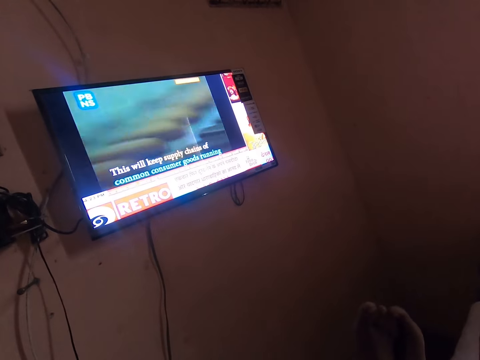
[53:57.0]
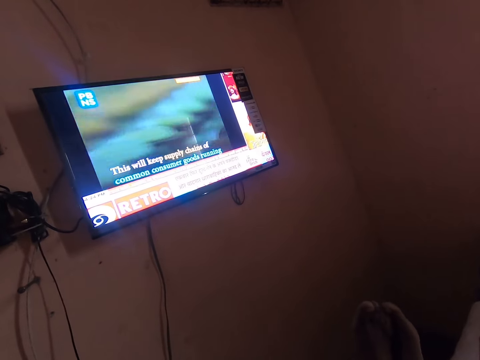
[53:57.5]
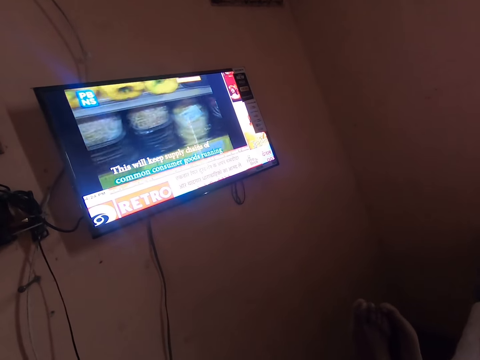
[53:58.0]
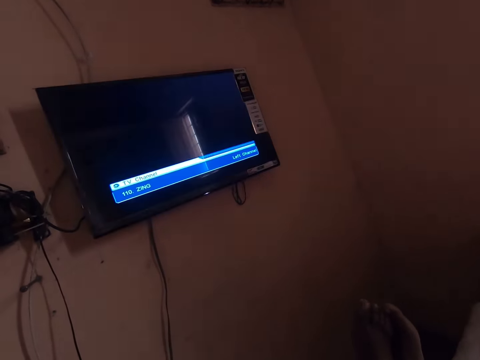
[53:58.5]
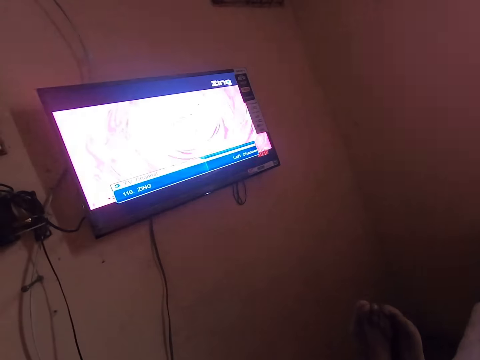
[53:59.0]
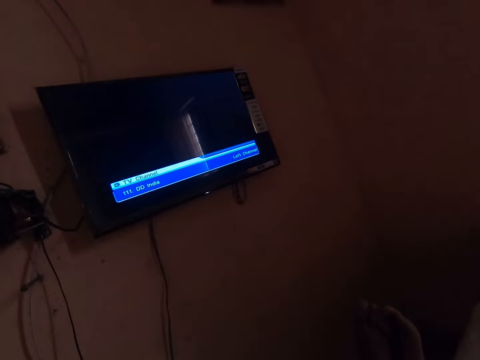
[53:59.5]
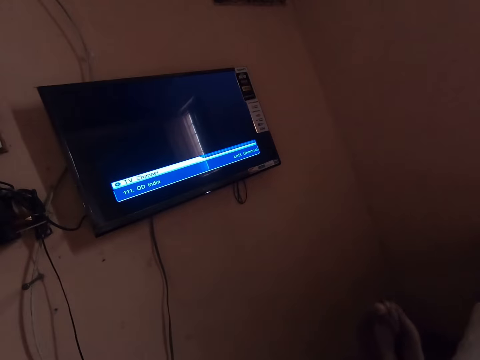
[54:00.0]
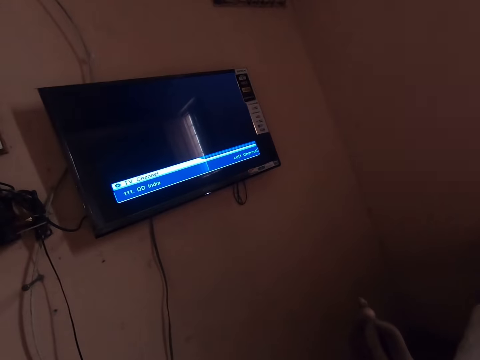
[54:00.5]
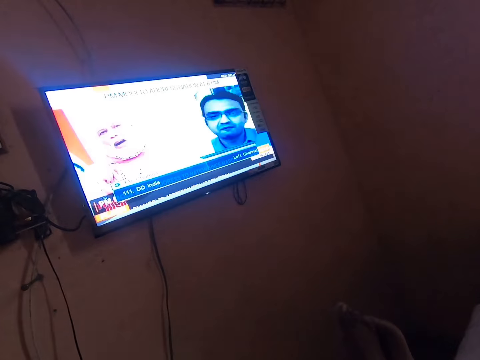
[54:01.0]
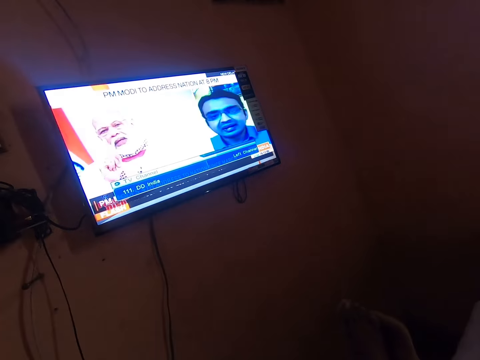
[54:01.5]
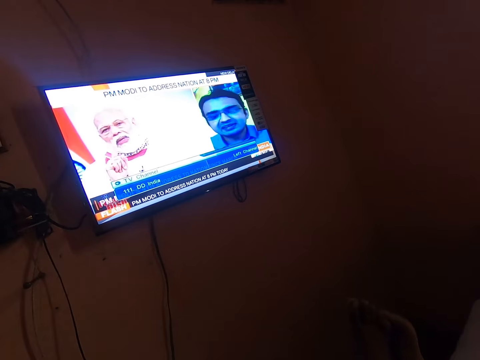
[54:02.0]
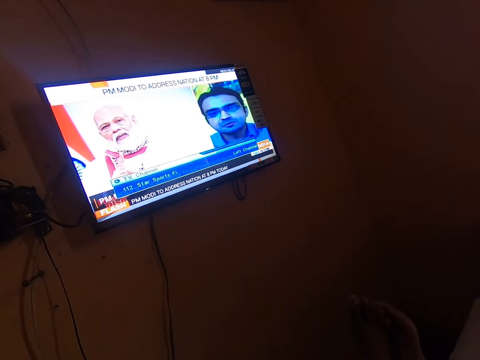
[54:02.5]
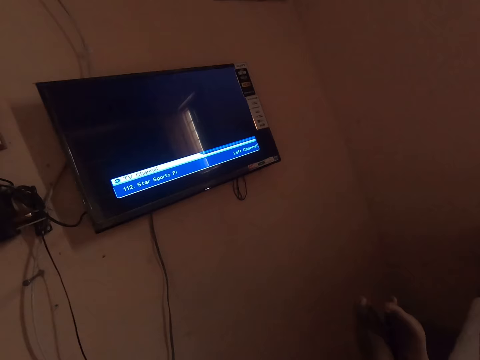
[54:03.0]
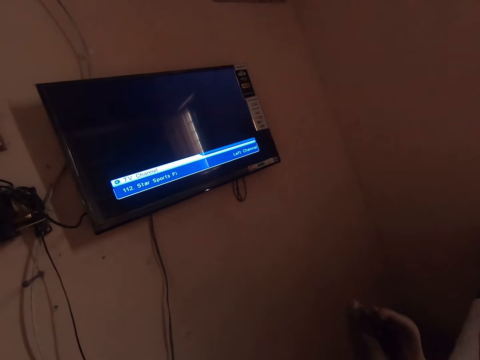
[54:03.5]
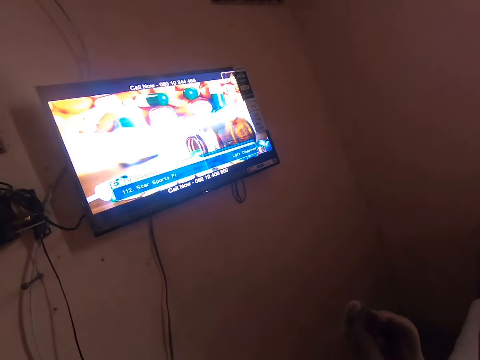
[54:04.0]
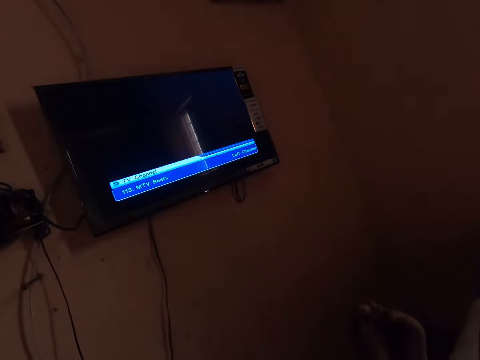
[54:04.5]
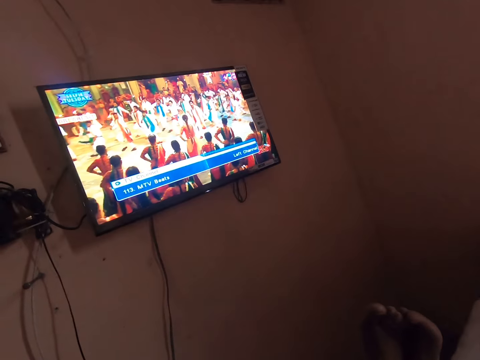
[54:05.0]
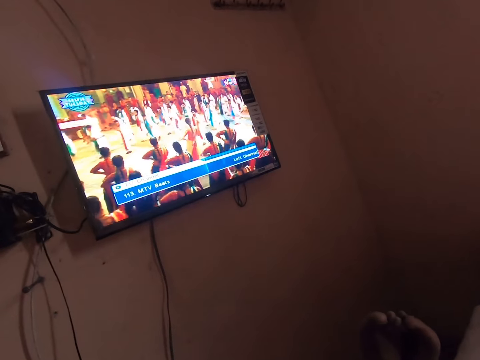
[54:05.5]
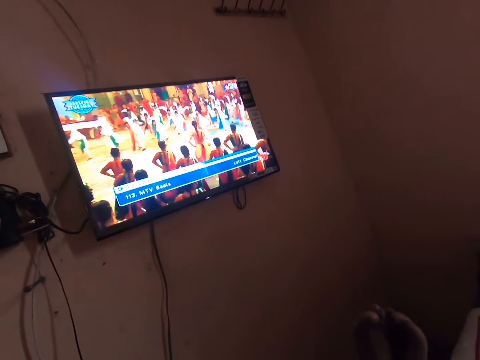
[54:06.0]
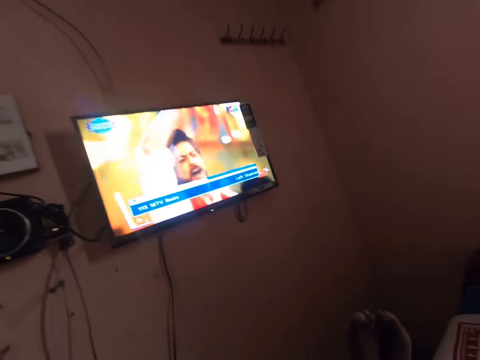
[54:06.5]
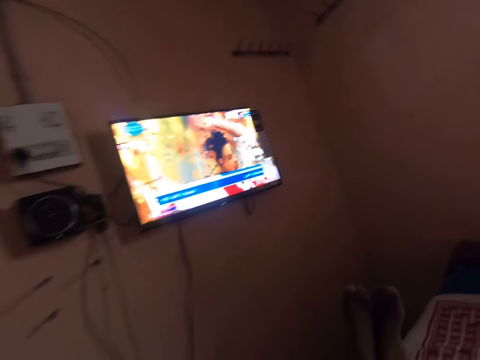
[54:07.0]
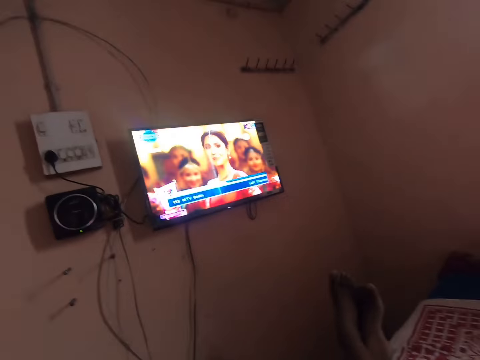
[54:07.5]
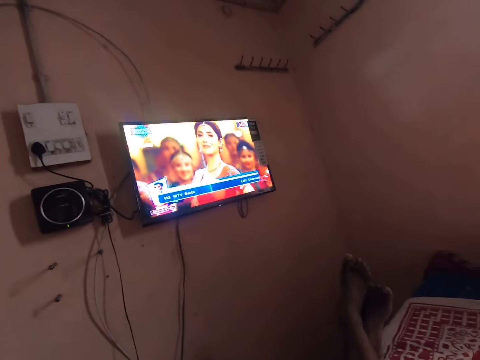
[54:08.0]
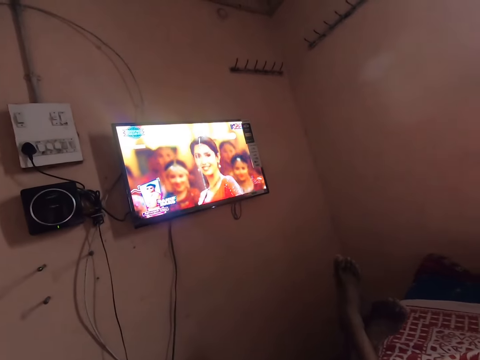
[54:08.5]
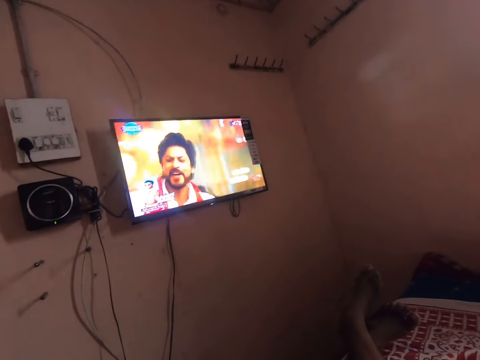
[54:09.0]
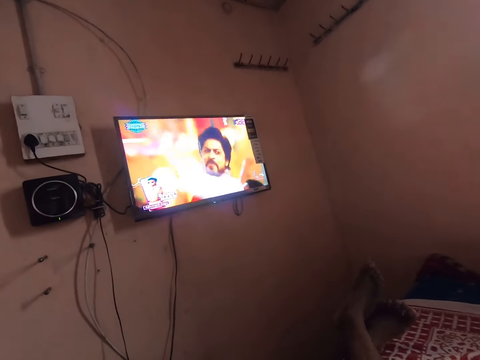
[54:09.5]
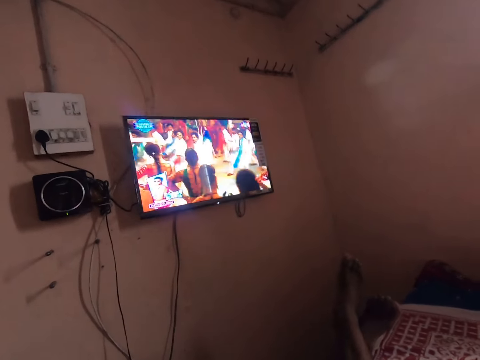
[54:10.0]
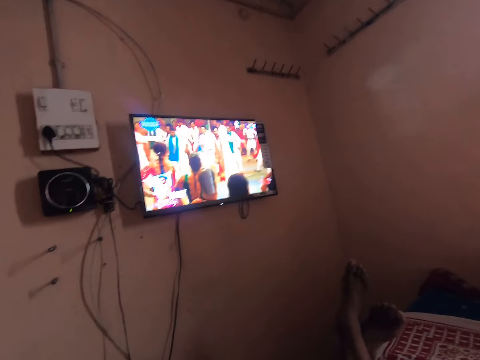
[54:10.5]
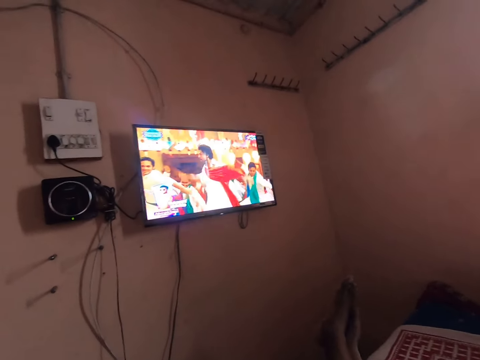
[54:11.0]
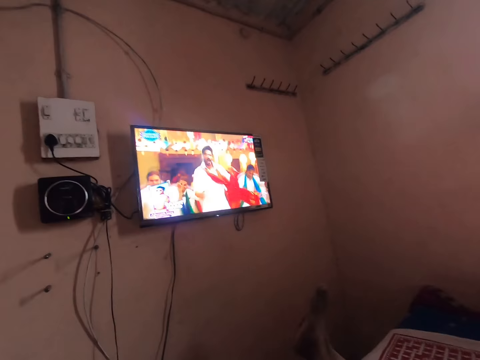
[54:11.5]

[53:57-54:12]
The camera wearer switches the channel. They watch television.

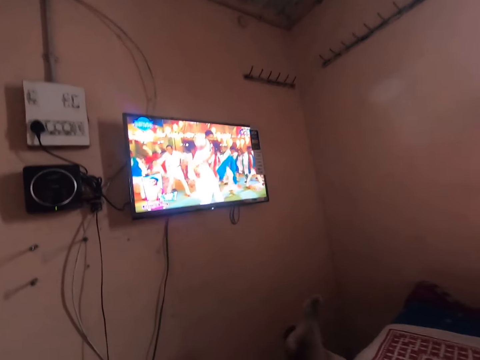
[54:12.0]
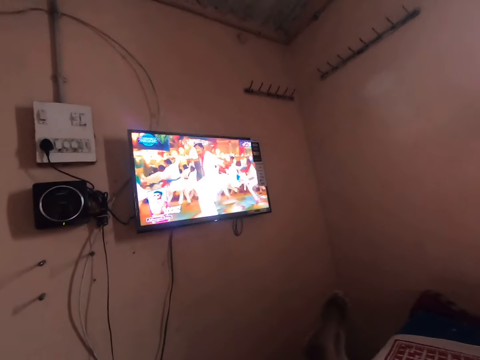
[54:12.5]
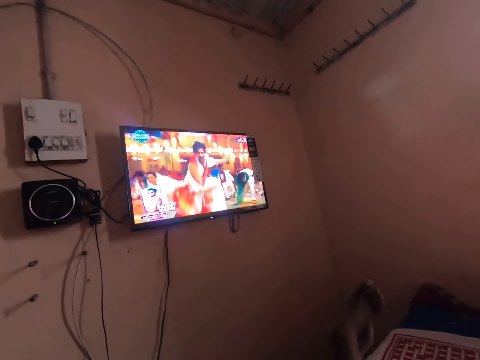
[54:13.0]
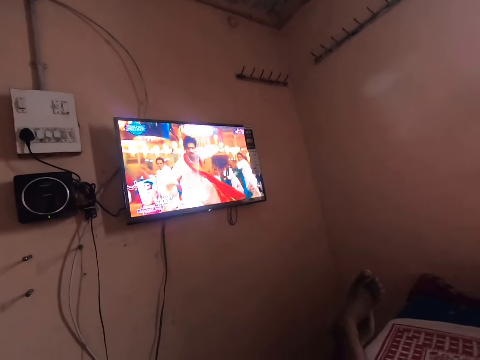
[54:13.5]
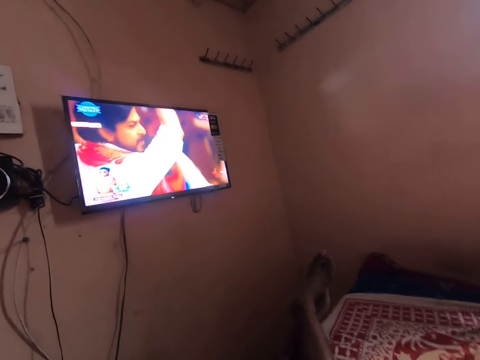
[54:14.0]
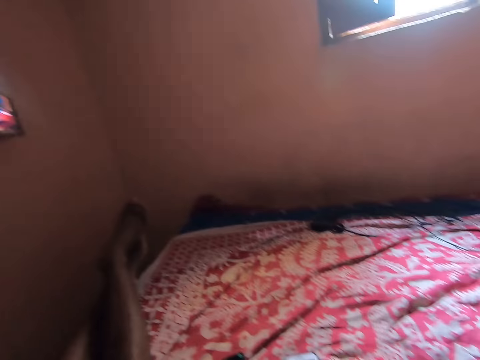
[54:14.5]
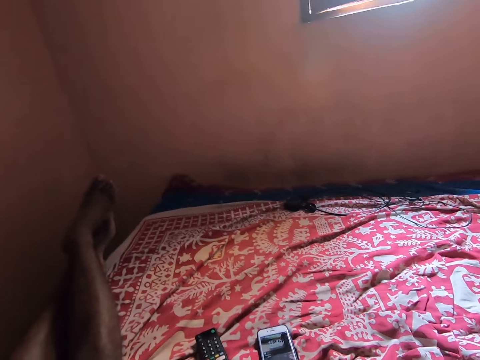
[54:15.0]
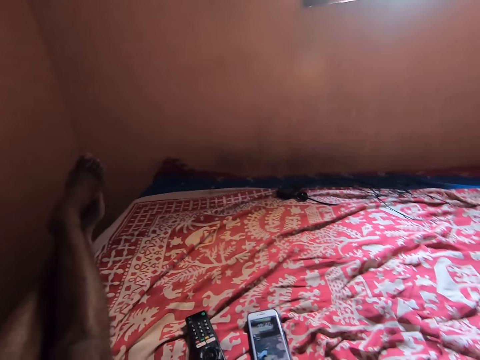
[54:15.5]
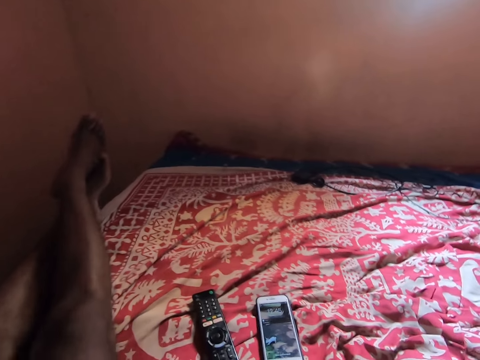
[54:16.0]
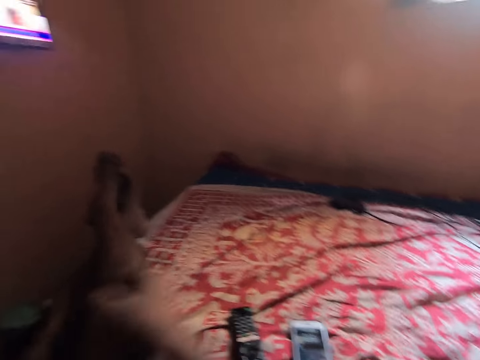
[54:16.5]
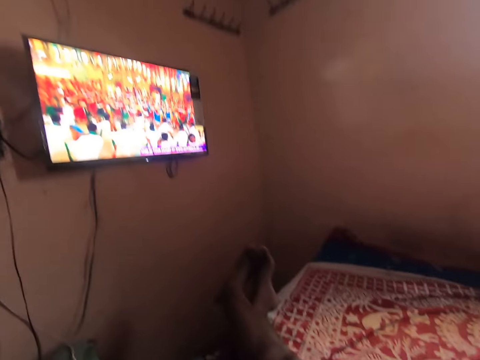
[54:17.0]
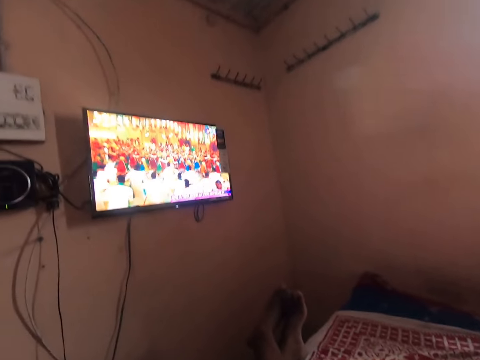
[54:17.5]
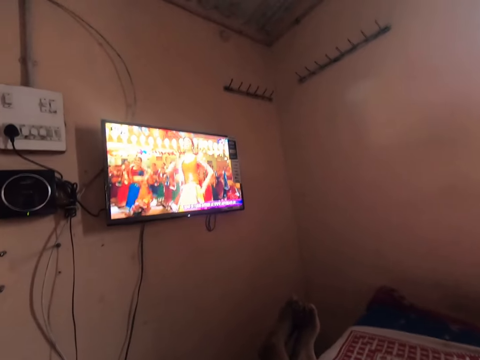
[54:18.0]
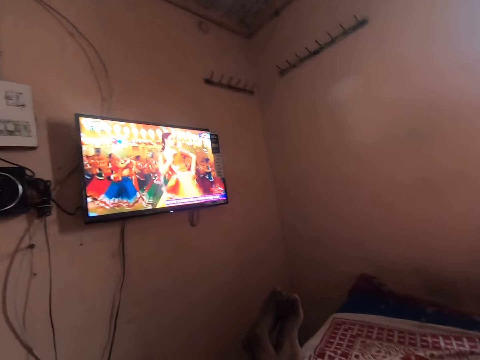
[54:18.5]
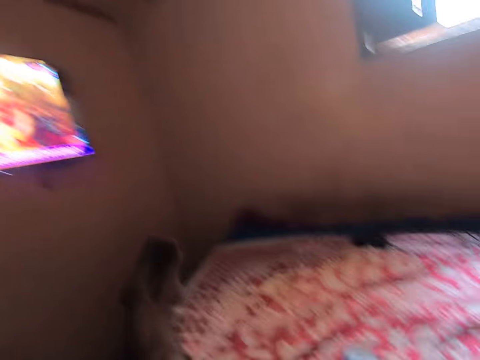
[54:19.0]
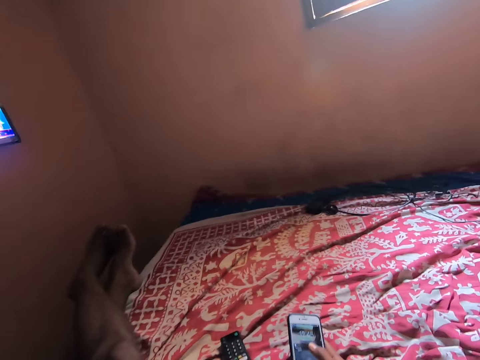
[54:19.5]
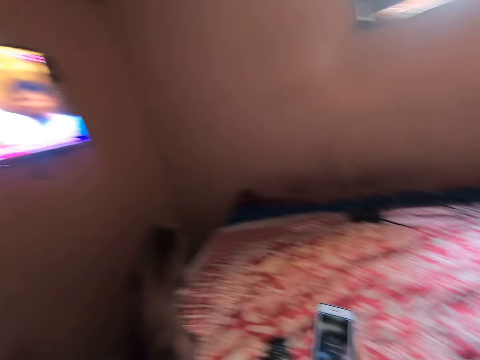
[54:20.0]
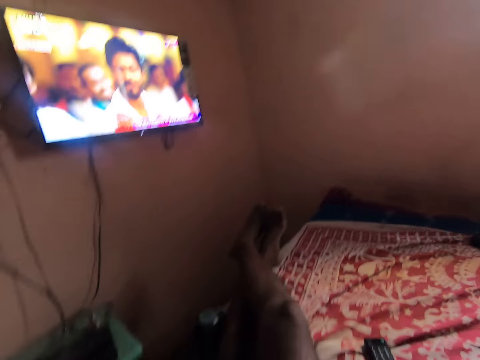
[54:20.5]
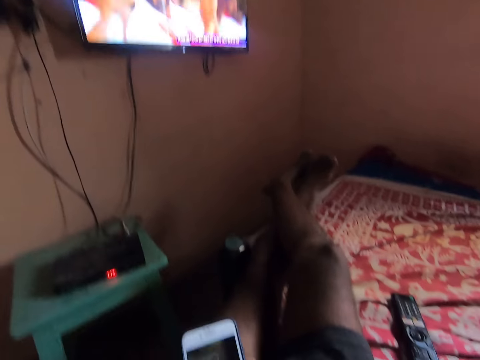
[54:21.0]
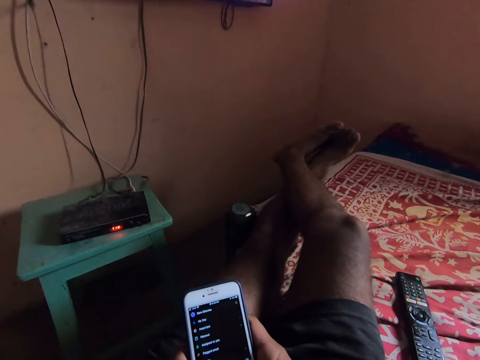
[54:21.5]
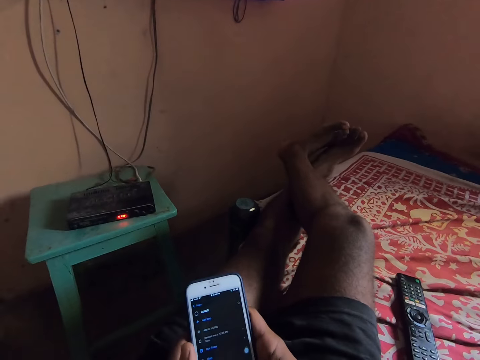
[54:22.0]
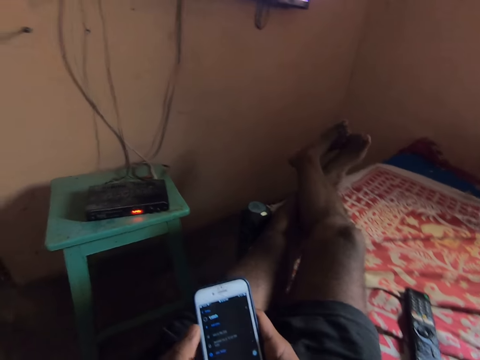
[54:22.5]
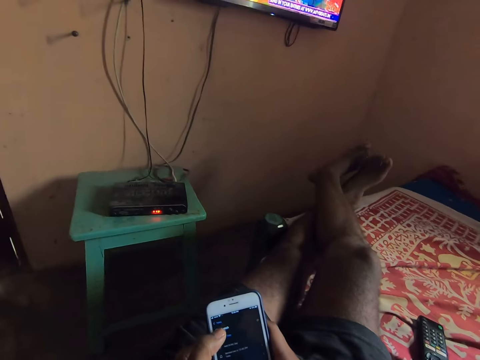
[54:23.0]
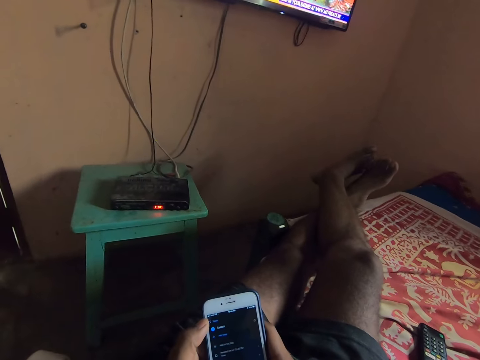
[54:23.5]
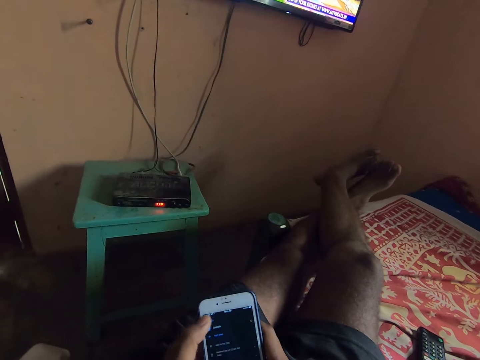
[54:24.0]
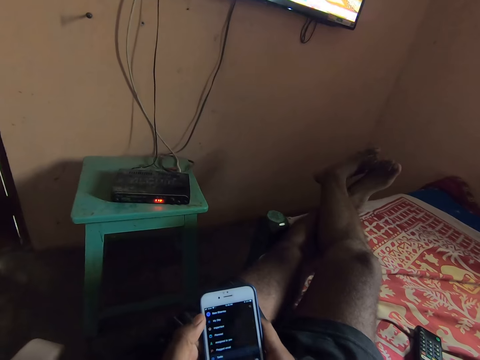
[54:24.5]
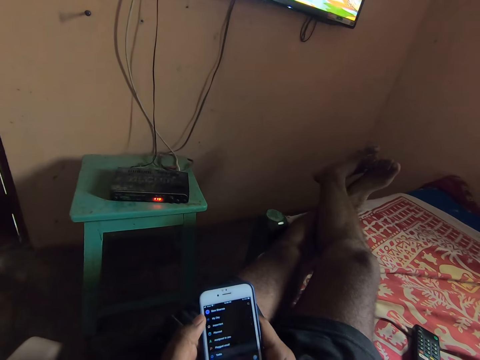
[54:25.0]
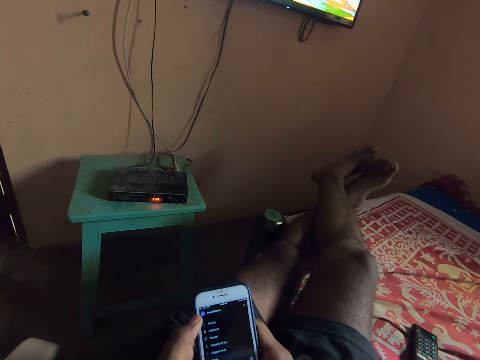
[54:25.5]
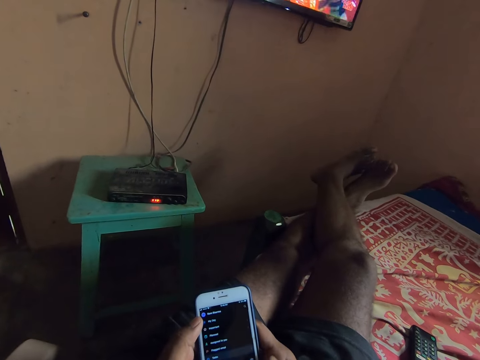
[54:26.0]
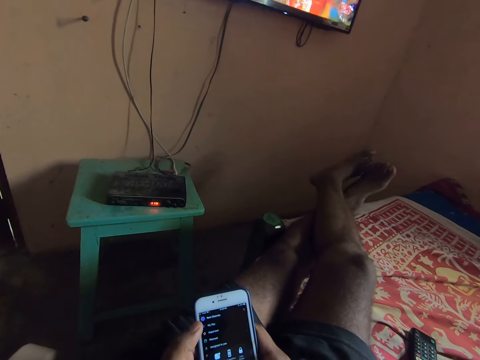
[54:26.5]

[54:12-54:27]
The camera wearer moves his hand towards an iPhone. He watches a TV on a bed. He picks up the iPhone on the bed with his right hand. He uses his phone. He presses the iPhone with his hands.
